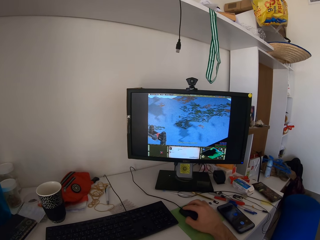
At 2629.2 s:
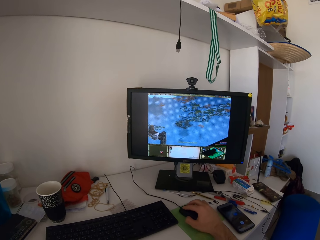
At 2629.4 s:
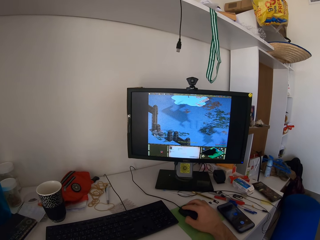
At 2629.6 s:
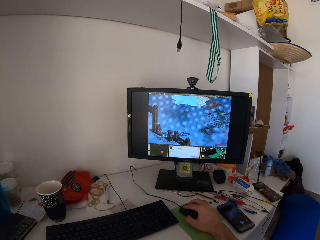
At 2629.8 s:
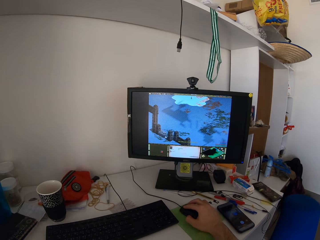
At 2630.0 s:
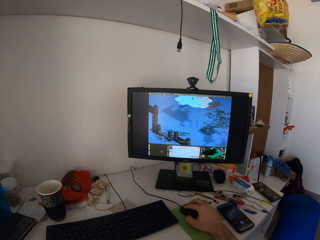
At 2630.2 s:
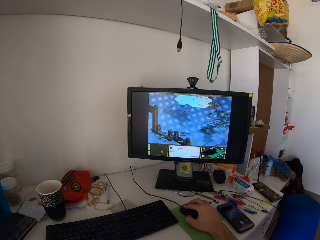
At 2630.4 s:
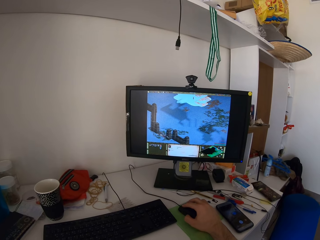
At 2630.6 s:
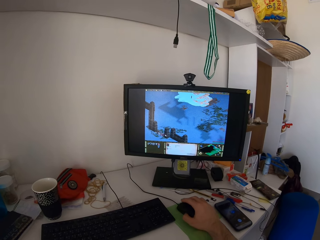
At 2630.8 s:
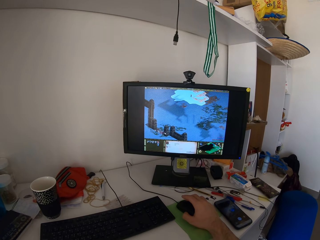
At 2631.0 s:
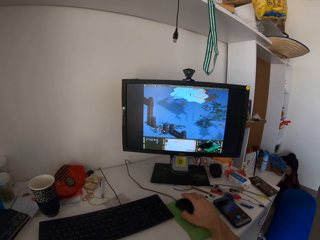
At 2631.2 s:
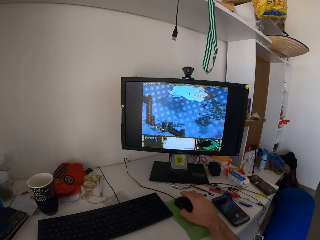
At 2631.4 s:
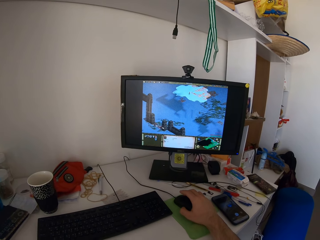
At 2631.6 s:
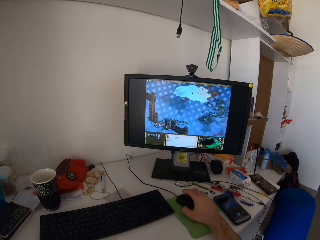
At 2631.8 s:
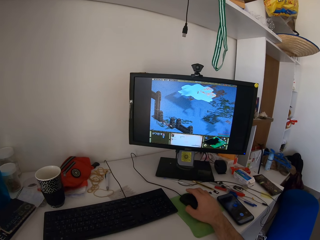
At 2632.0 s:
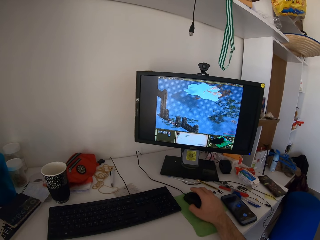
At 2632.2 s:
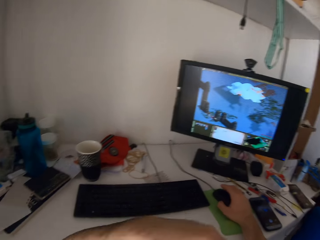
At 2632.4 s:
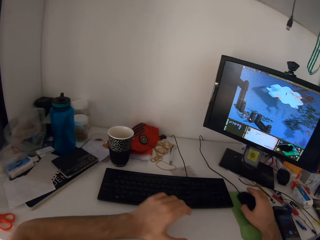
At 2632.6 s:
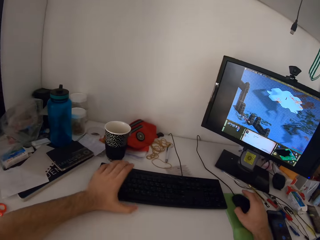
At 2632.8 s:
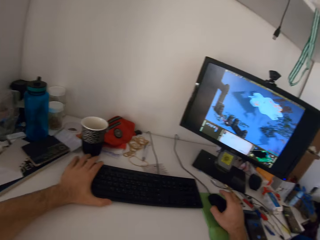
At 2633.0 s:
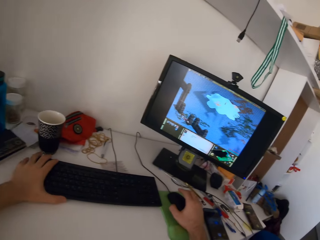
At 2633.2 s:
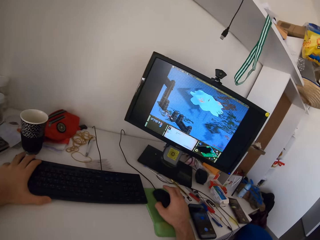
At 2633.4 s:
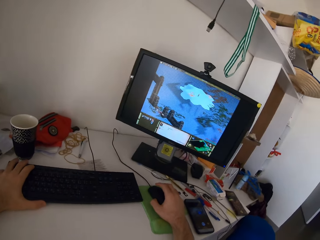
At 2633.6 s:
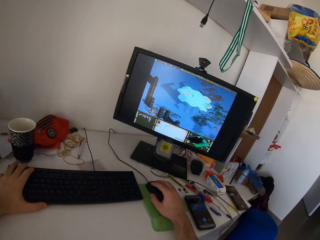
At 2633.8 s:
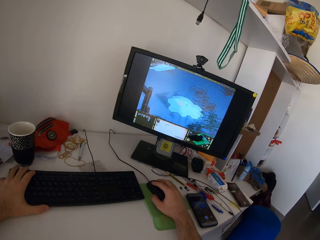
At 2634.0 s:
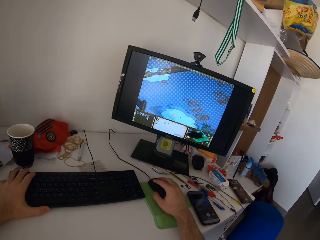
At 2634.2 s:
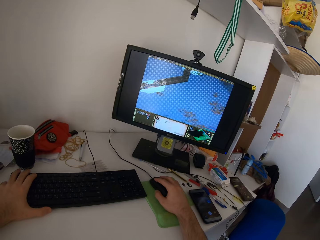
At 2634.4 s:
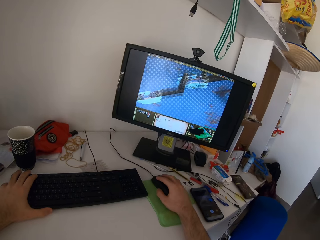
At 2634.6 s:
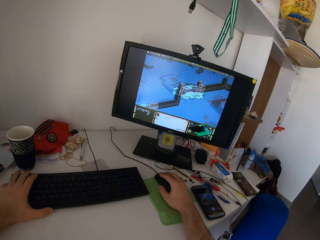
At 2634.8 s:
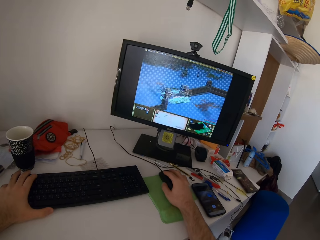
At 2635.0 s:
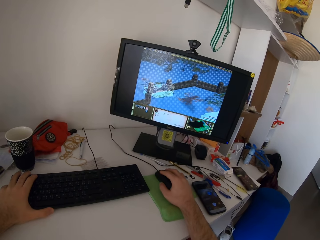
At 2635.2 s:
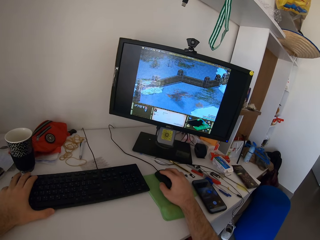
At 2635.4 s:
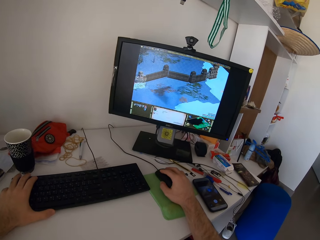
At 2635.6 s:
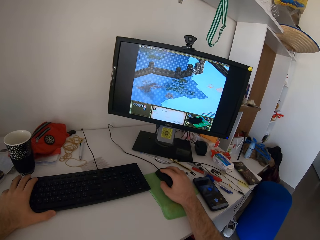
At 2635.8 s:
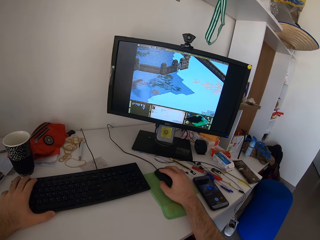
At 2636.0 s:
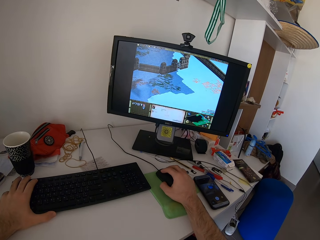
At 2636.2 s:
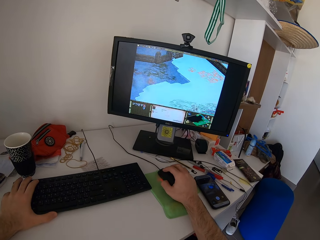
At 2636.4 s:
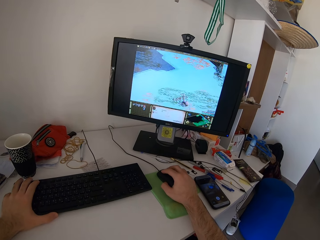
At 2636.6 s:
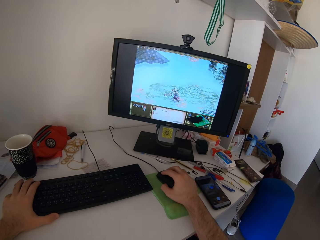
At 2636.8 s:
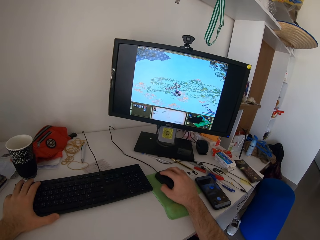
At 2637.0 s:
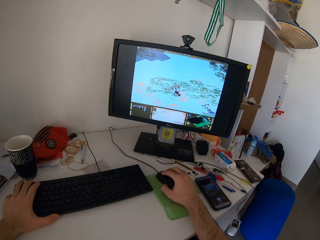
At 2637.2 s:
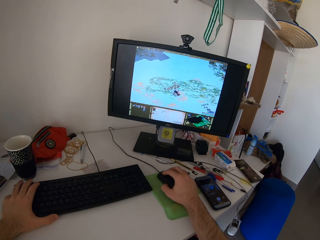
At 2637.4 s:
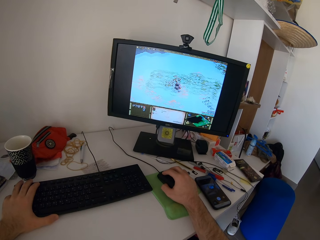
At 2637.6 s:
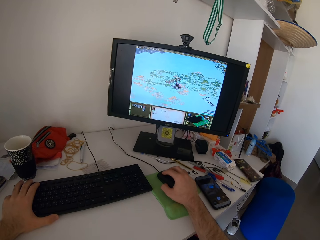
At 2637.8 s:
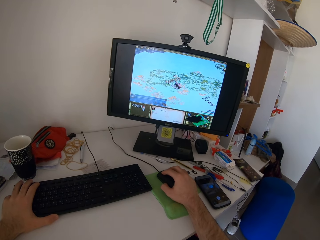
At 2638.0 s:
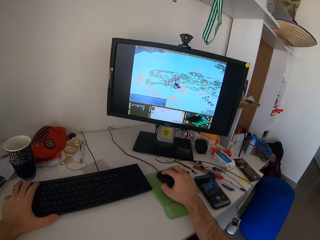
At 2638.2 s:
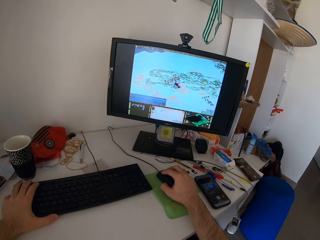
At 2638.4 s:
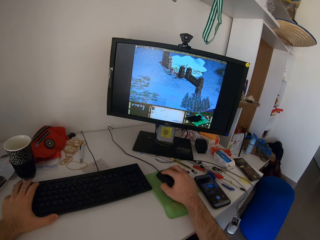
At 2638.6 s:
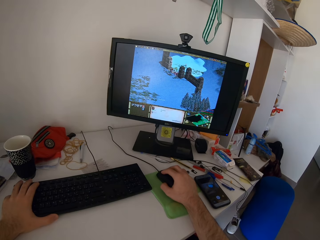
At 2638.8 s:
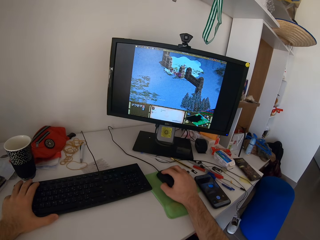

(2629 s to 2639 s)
The camera wearer plays a video game. He places his left hand on the keyboard. He plays the video game on the desktop computer with the keyboard and mouse.

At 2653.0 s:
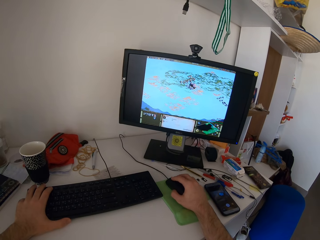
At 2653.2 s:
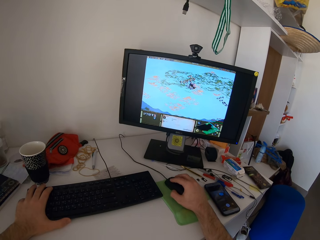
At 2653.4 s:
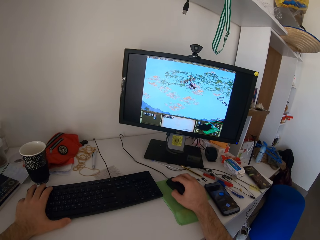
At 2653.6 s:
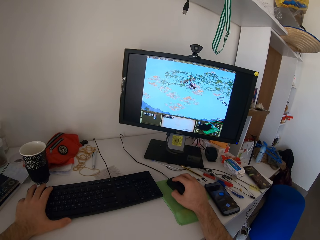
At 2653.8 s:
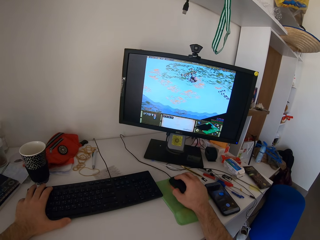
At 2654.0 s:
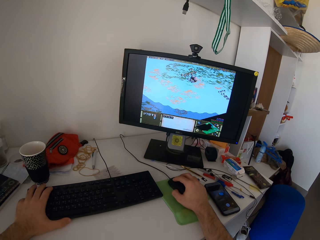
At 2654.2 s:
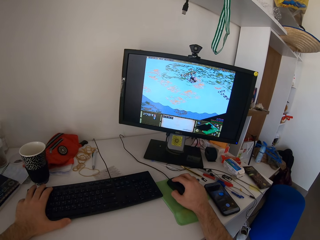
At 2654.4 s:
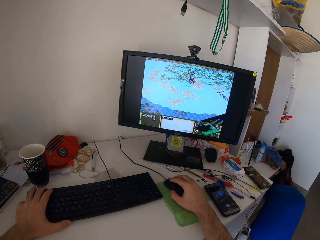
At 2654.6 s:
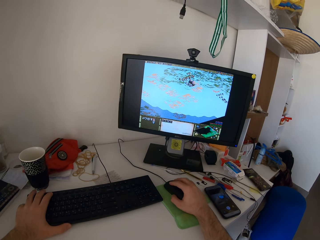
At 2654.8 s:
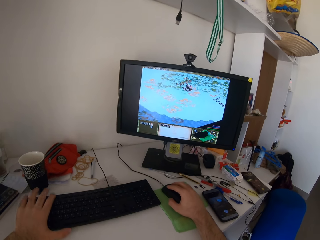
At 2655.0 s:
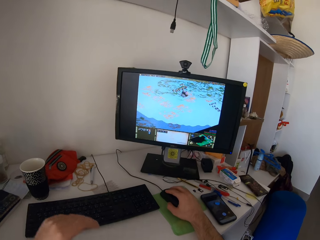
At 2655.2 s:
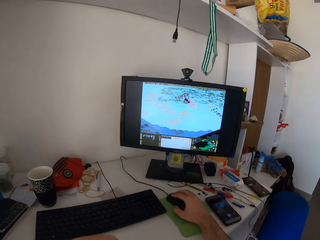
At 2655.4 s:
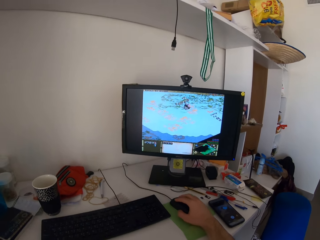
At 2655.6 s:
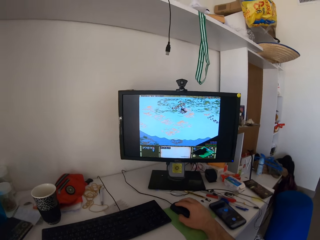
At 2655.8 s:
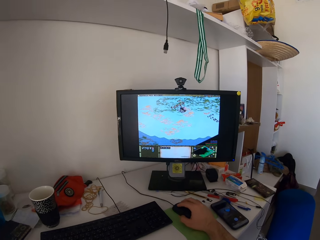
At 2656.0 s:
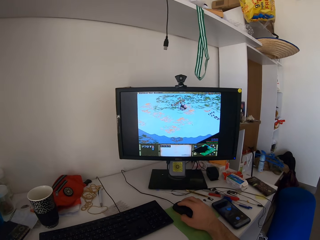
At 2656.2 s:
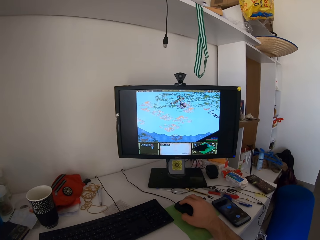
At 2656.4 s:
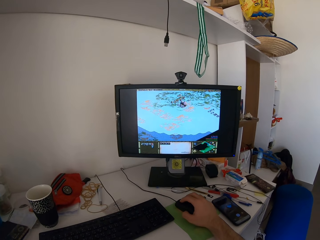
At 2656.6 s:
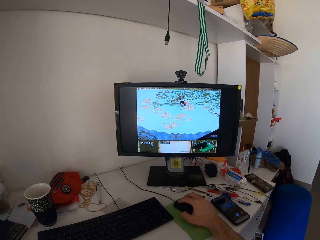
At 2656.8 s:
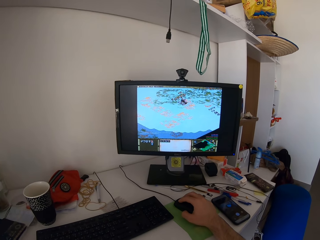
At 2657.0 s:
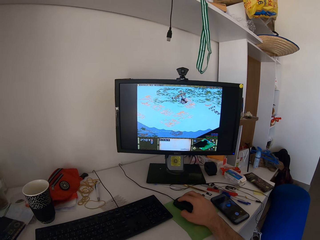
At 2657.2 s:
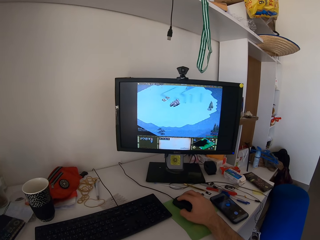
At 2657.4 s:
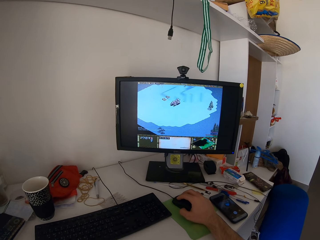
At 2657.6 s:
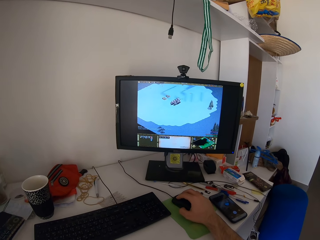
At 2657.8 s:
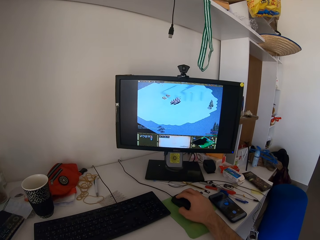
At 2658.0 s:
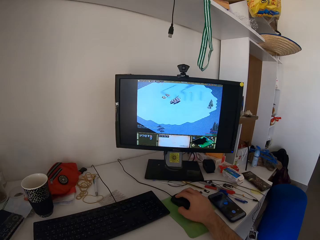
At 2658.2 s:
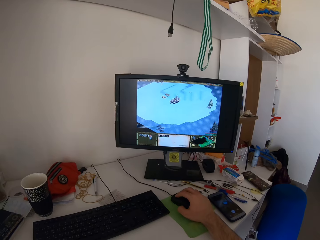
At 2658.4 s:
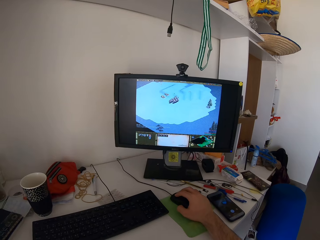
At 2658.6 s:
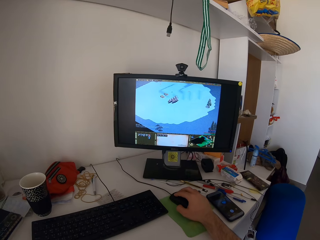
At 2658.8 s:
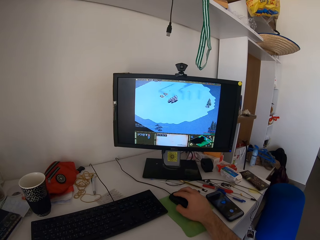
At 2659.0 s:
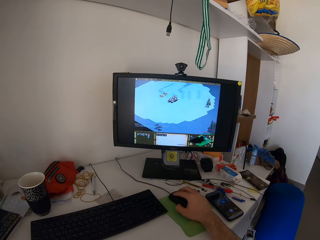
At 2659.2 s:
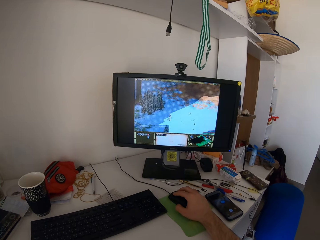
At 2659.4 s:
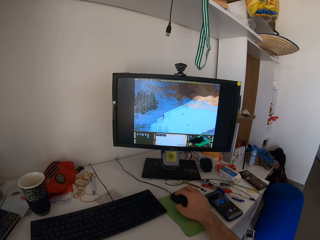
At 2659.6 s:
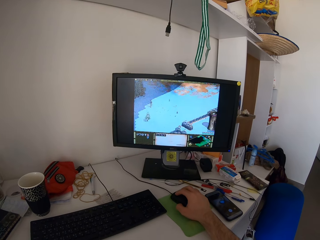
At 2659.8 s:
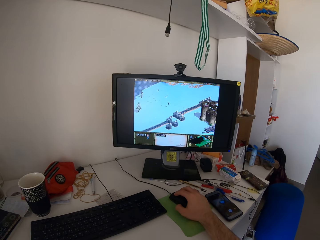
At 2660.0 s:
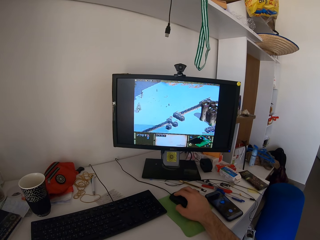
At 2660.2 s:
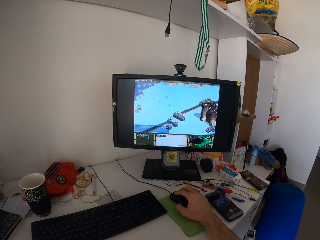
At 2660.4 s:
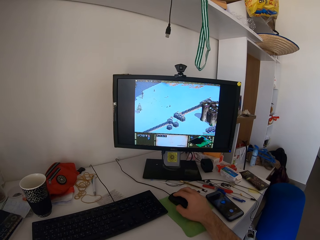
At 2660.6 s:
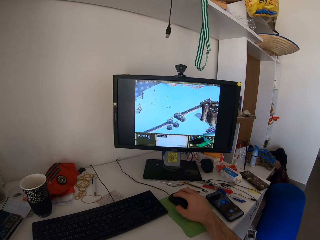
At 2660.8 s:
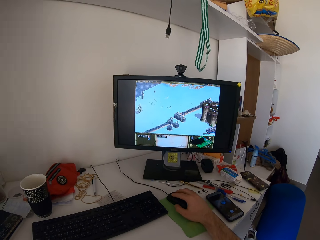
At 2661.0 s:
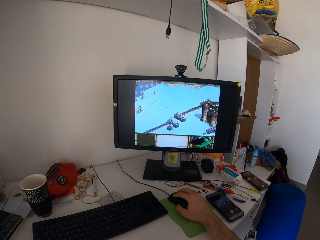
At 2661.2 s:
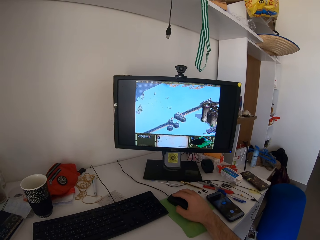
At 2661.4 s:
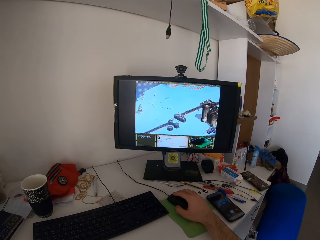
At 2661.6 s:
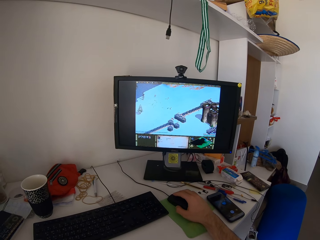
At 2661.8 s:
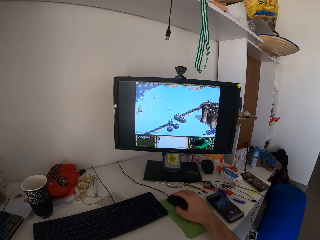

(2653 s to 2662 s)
The camera wearer removes his left hand from the keyboard. He plays a video game.

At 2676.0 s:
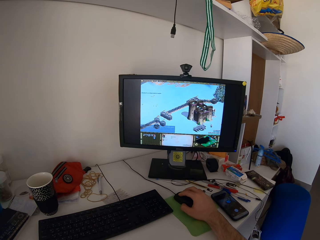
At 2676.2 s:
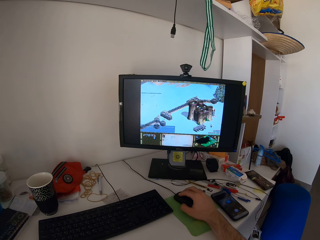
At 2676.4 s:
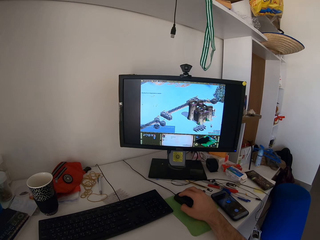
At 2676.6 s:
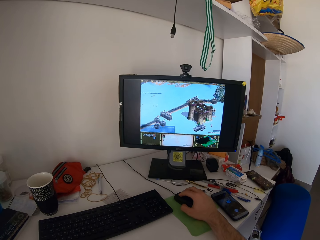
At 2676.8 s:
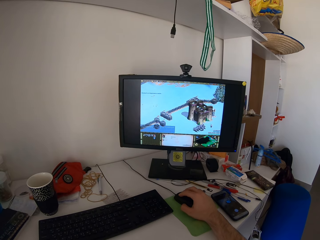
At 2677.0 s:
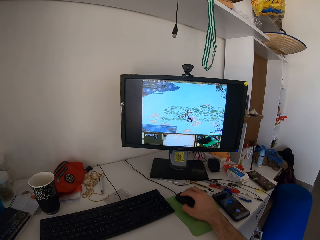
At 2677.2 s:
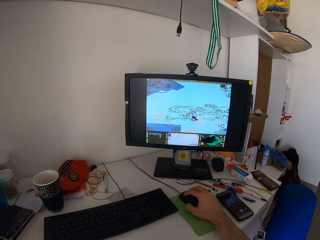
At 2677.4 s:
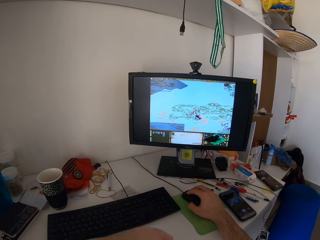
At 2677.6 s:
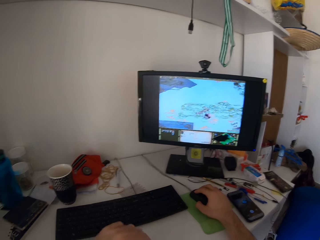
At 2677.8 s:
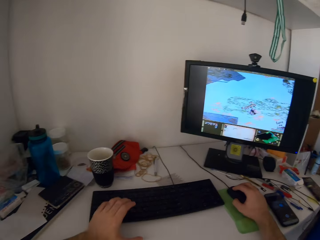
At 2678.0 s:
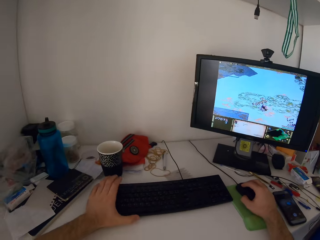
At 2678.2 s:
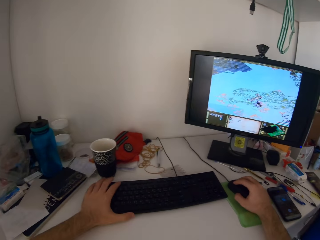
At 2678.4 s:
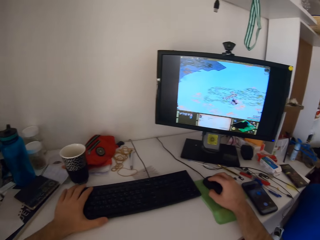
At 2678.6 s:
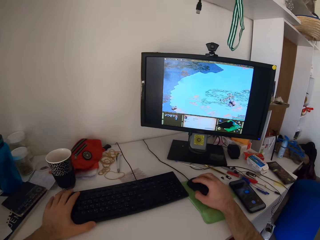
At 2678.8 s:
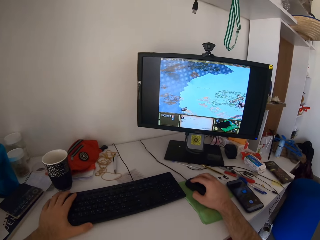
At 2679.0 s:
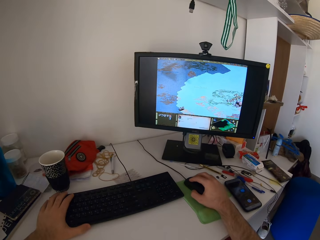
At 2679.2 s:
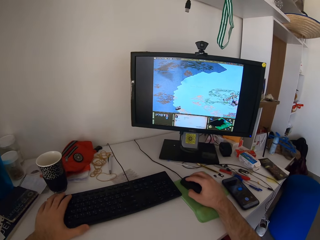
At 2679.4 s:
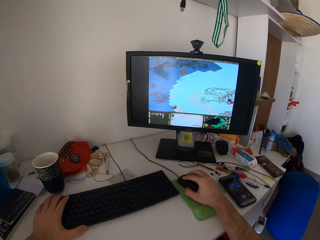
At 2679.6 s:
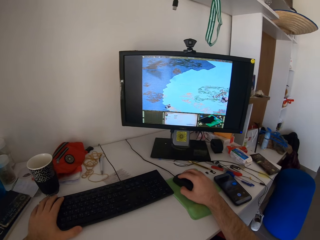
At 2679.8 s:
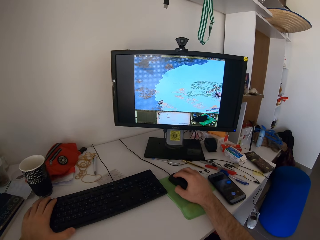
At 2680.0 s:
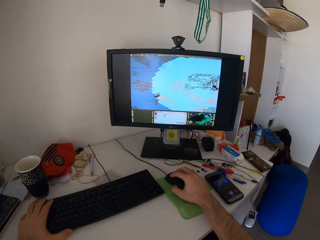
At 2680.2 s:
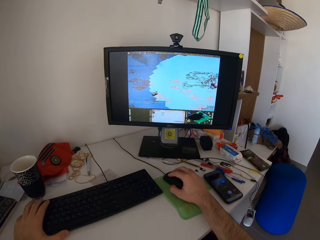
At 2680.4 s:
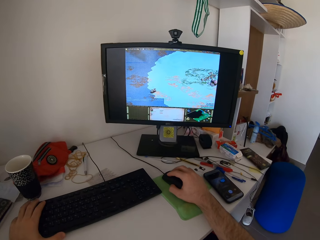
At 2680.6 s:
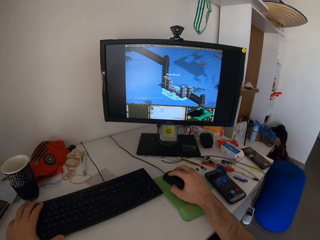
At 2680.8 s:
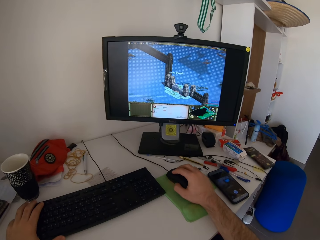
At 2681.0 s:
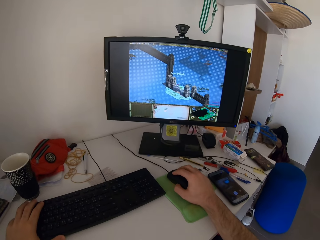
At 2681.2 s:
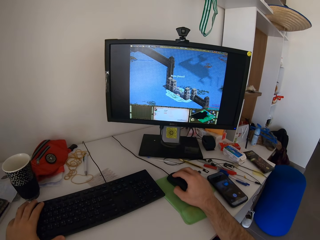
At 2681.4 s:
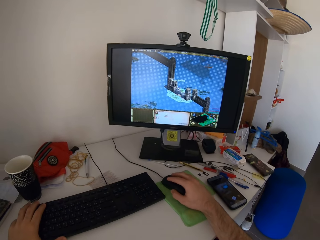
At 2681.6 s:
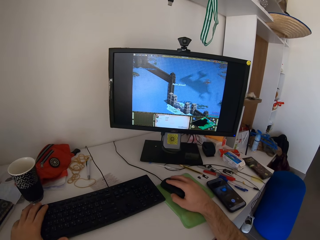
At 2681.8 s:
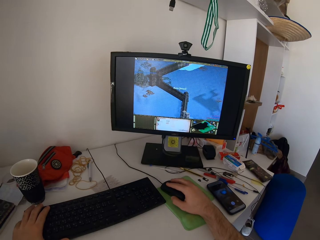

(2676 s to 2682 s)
The camera wearer places his left hand on the keyboard. He plays a video game.
